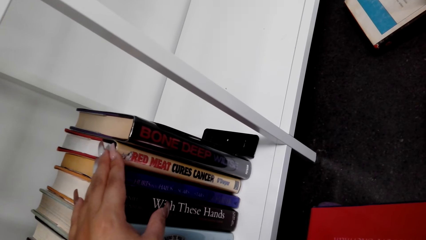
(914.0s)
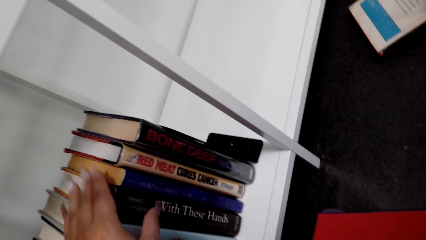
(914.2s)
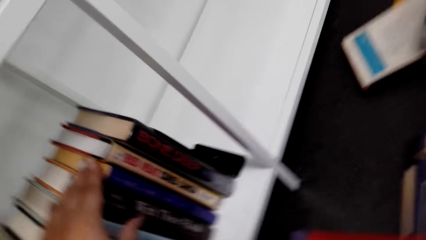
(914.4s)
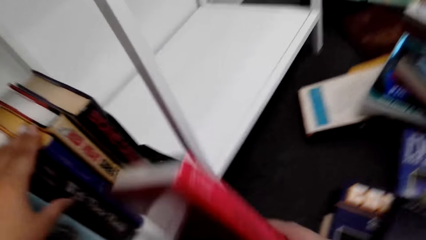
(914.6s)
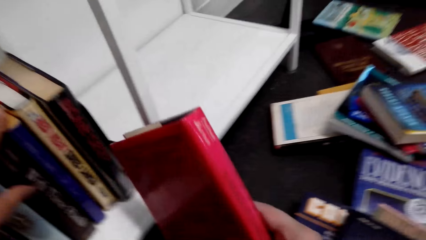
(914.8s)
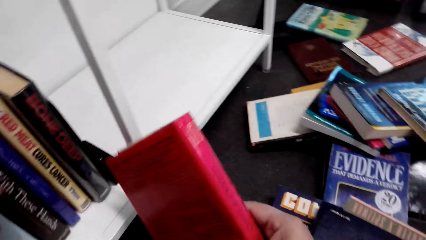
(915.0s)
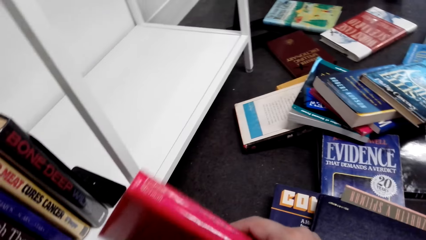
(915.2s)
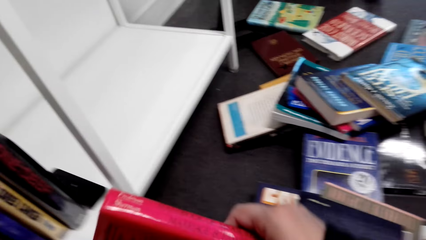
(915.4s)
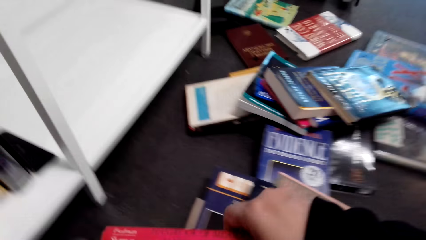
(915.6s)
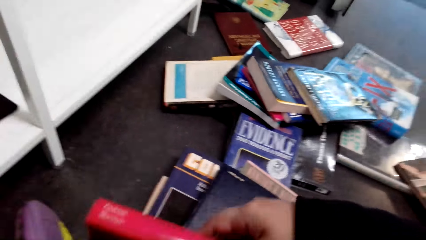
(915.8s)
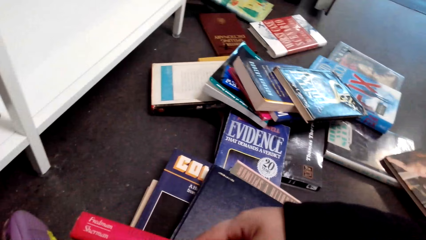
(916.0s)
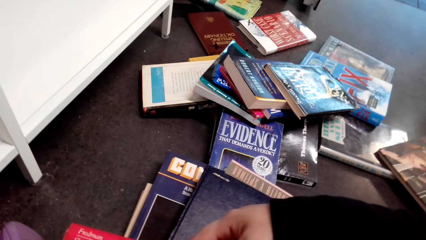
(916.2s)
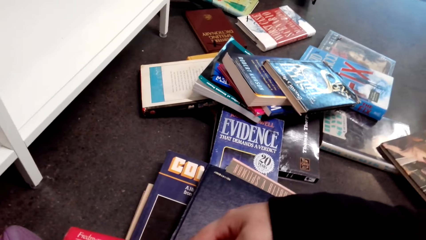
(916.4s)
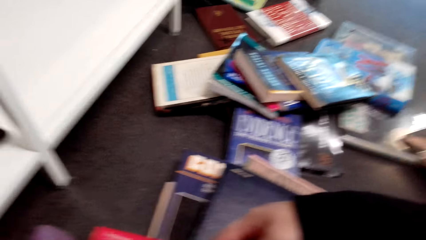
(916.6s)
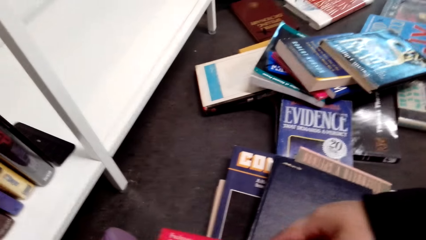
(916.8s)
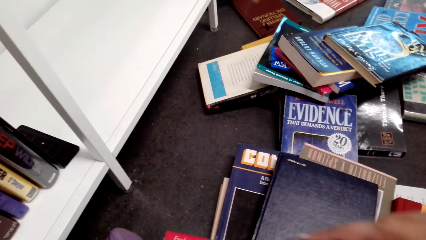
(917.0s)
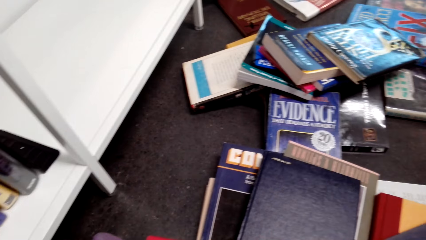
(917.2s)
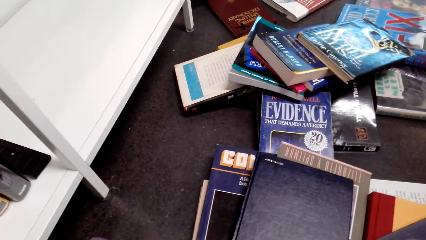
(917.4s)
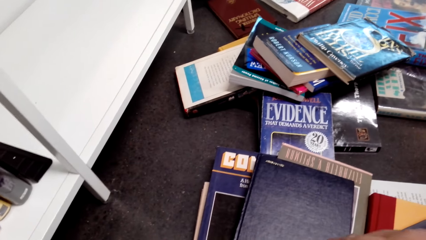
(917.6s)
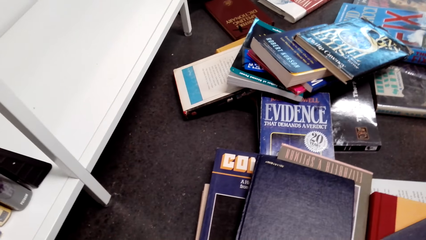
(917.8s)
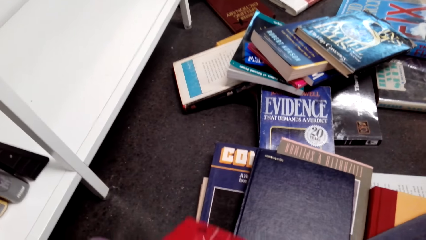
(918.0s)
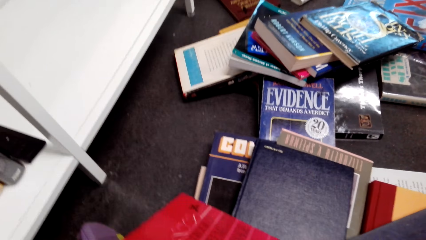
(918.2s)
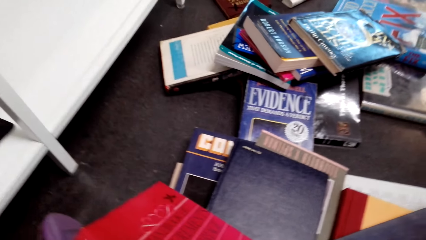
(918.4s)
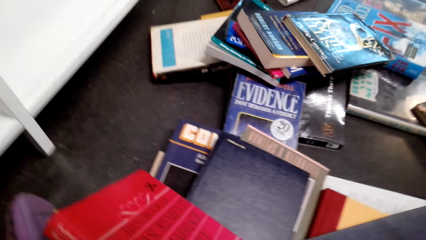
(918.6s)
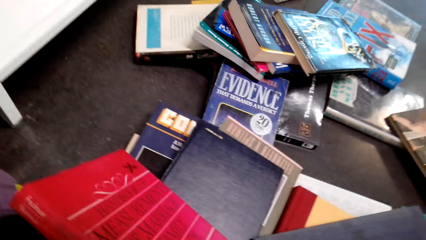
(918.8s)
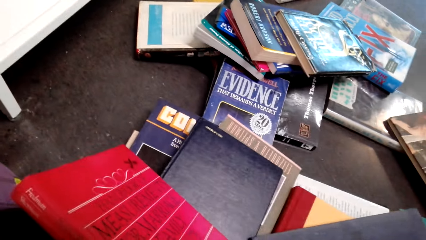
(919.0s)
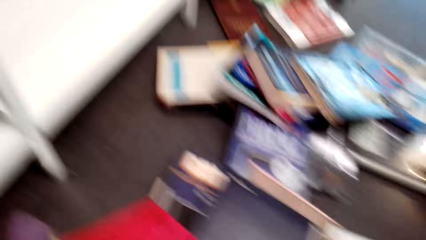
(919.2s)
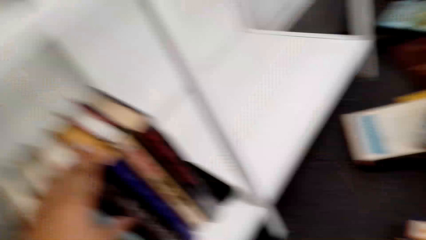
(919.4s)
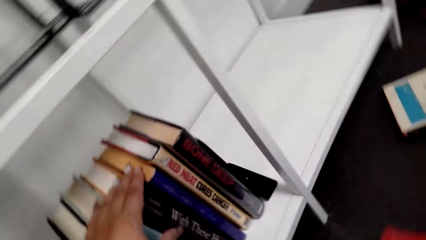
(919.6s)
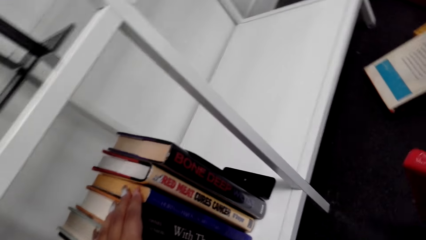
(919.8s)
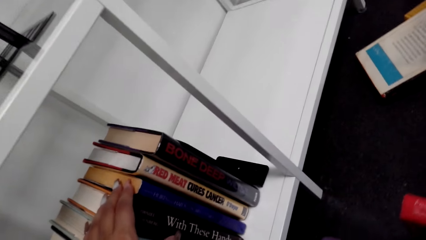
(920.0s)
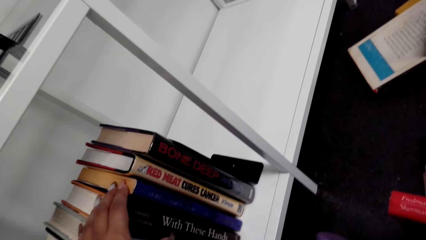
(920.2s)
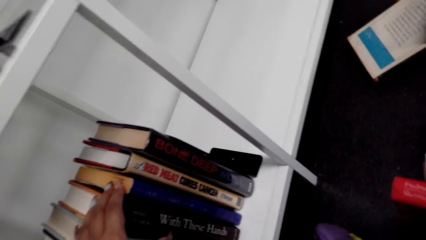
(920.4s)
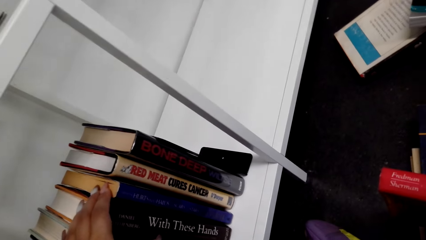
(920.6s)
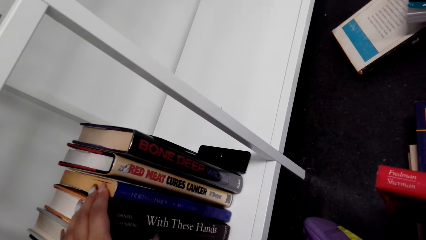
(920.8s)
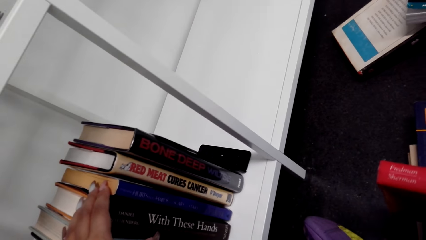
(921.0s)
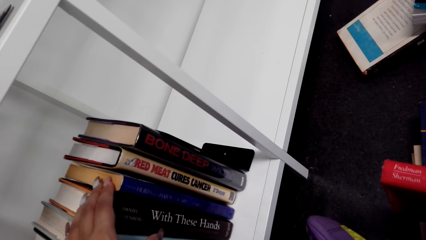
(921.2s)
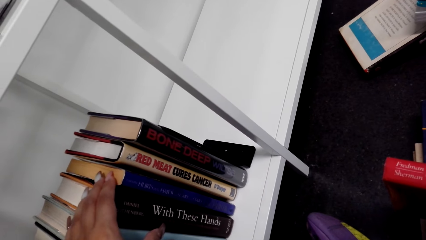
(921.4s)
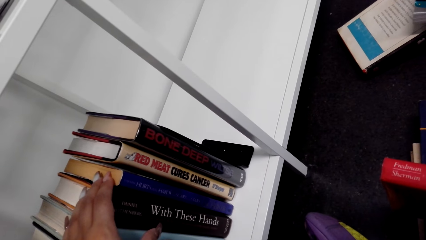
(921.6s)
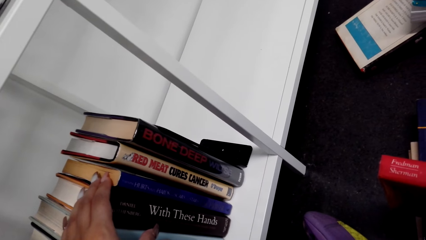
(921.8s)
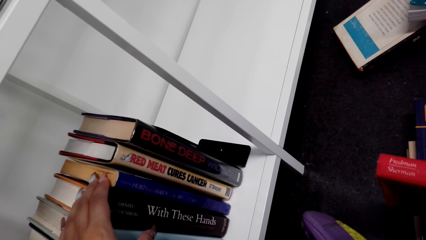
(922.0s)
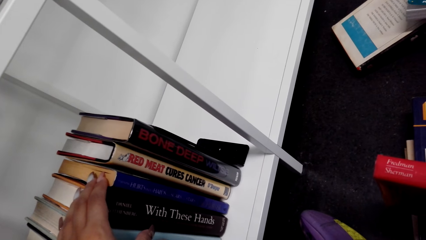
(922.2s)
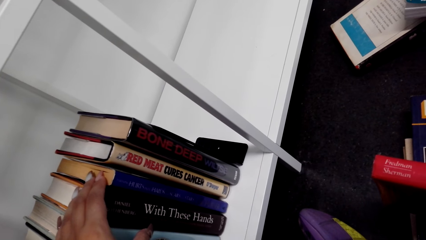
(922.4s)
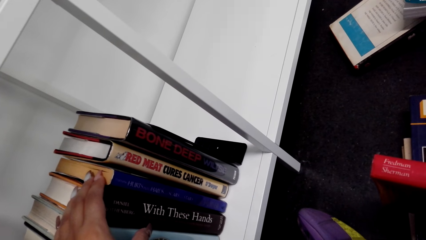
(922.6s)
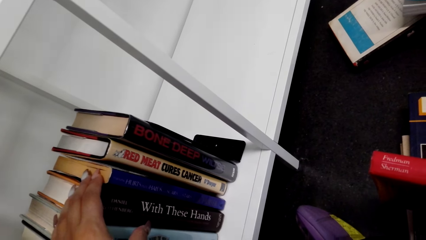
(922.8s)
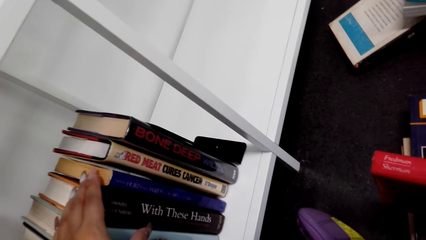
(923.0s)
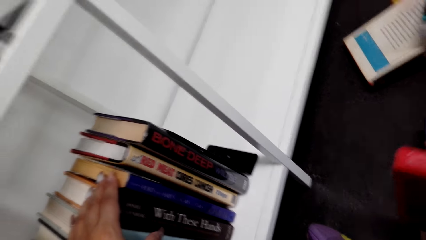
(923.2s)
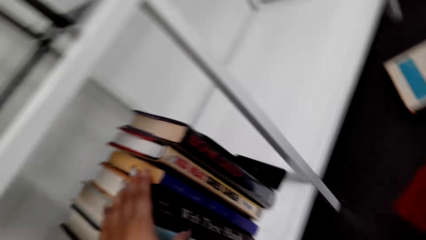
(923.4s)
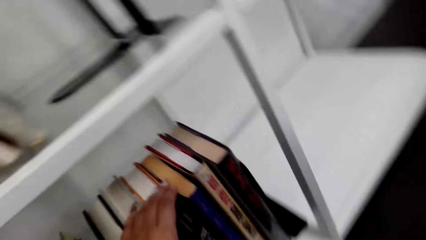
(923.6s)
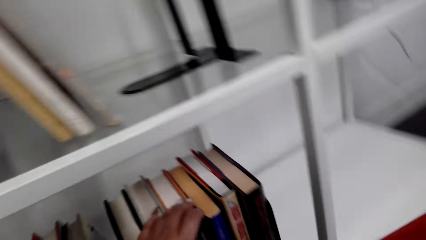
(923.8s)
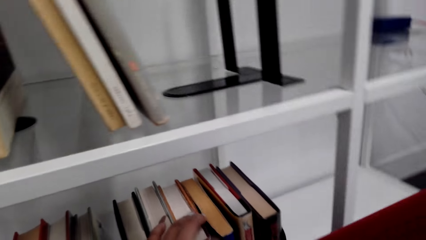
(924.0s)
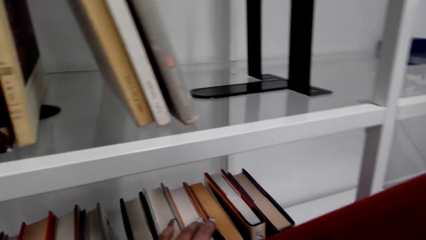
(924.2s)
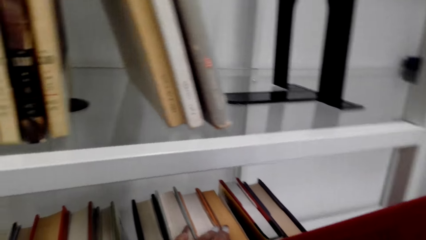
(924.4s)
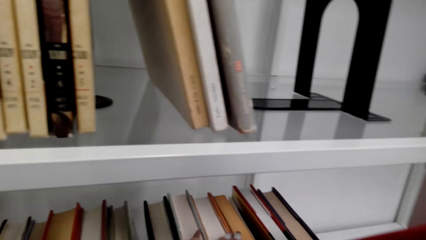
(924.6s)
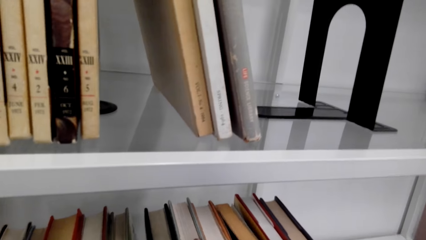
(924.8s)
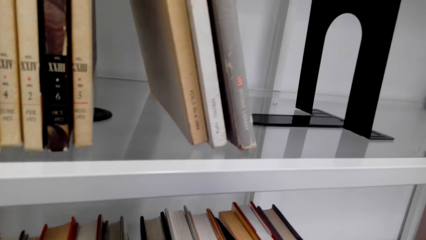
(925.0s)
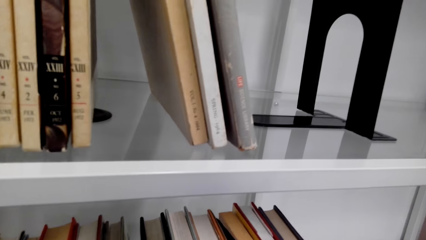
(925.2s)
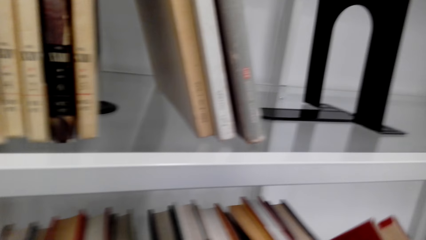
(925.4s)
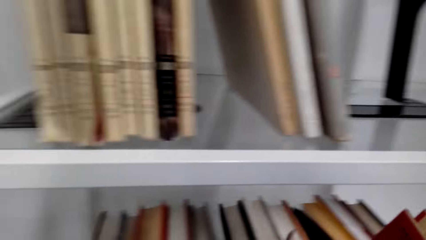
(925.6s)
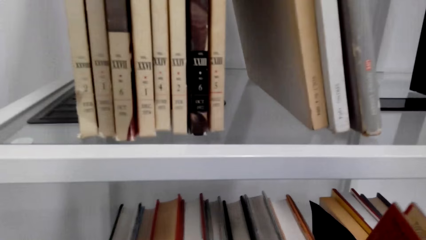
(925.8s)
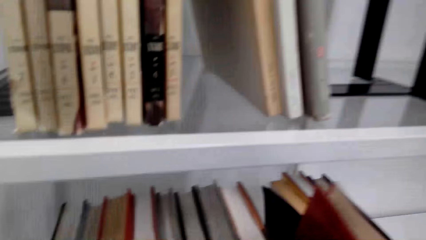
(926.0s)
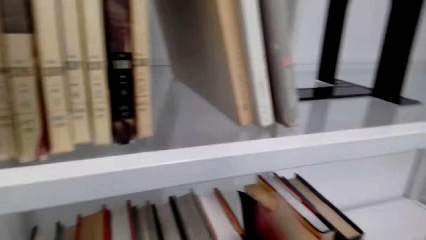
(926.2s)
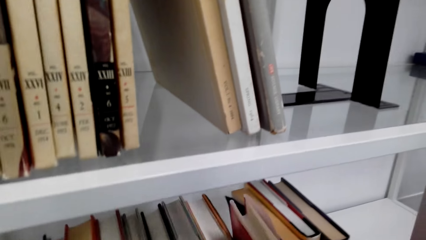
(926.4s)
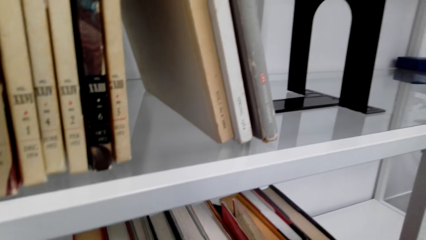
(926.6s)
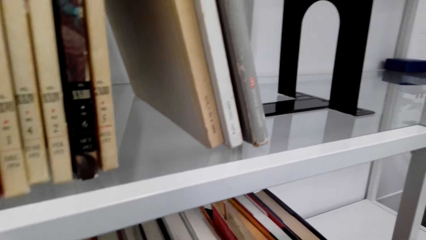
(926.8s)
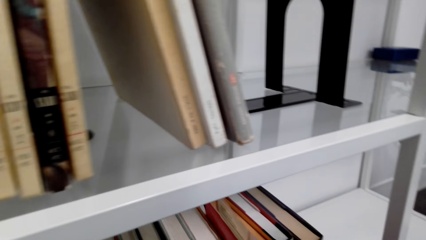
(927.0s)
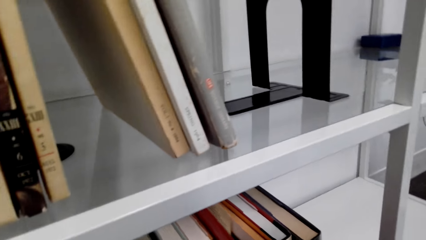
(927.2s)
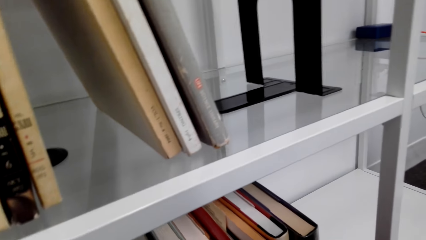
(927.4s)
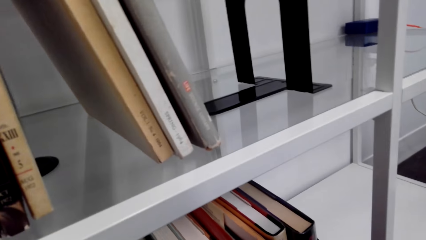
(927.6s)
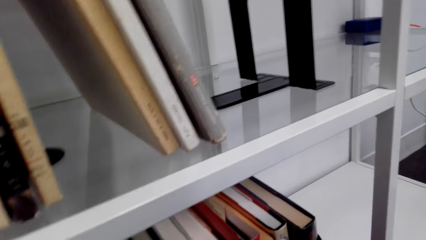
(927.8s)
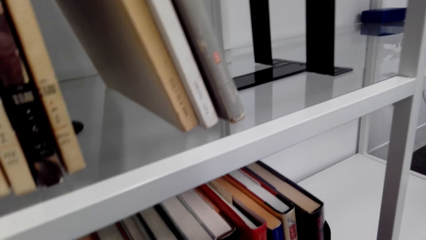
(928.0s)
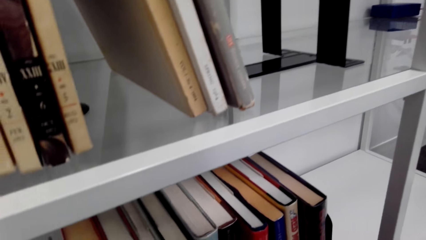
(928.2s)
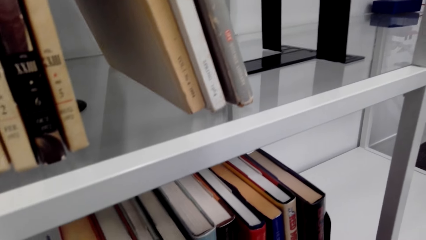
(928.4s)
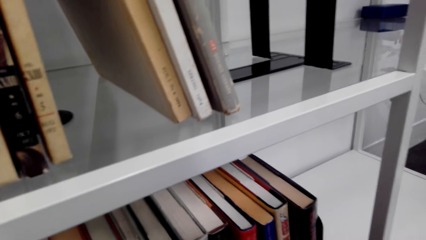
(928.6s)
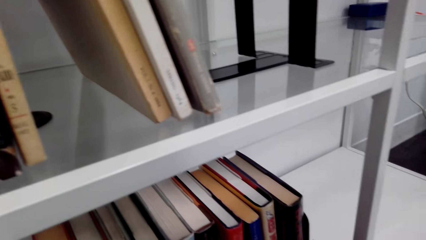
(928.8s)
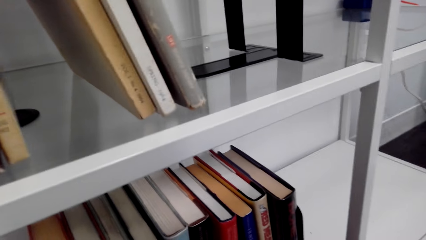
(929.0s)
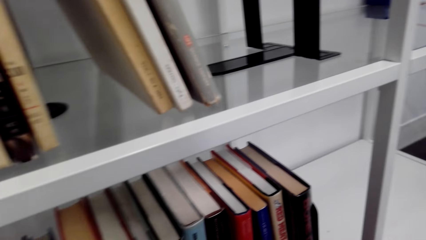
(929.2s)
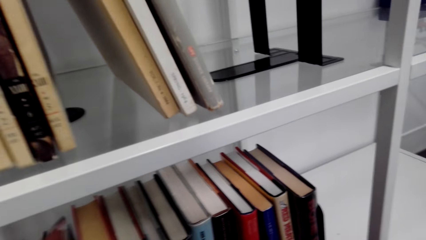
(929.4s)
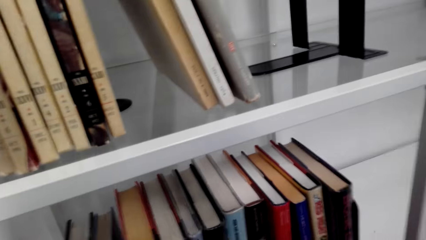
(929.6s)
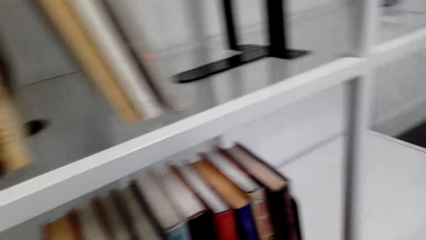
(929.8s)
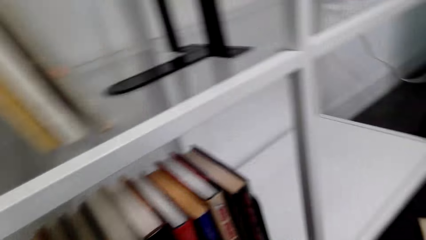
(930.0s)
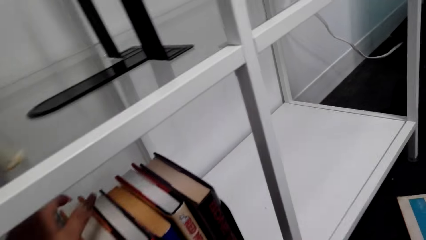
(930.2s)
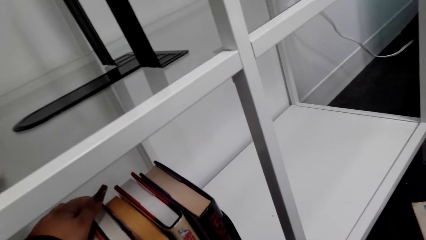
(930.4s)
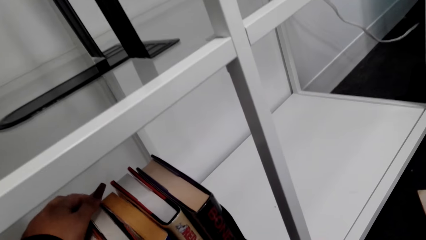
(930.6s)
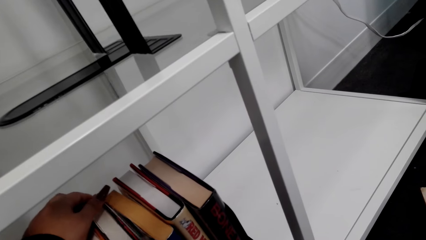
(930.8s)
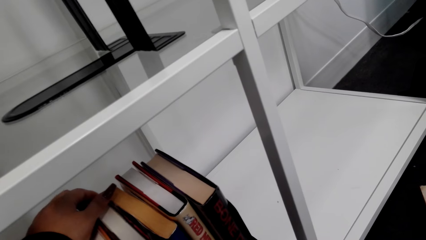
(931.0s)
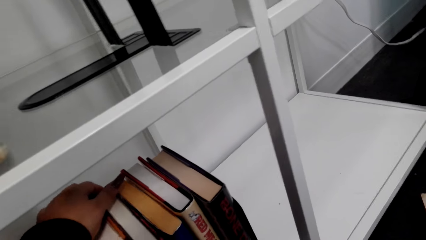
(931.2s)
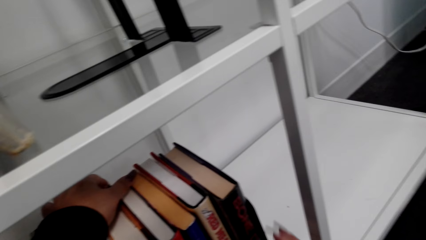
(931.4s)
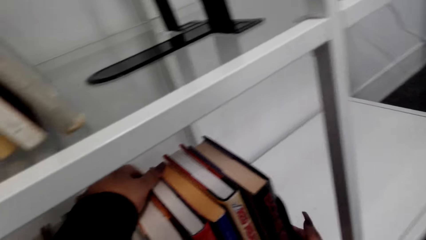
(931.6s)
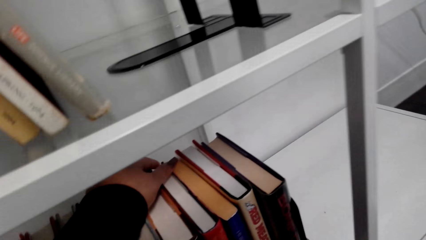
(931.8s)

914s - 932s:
The camera wearer looks at the shelf. They look at the books on the table. They look at the books on the shelf. They put the book on the shelf. They arrange the books on the shelf.
